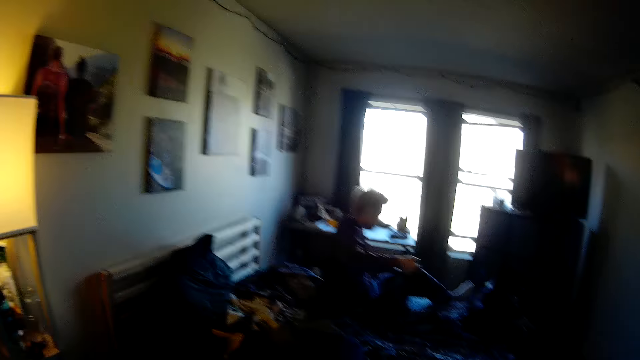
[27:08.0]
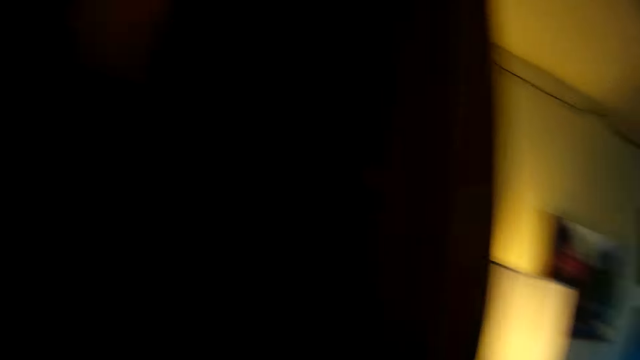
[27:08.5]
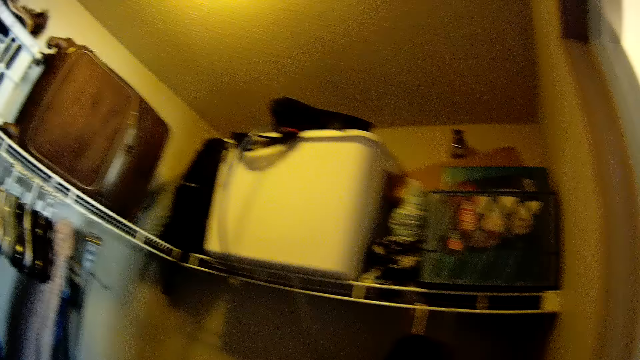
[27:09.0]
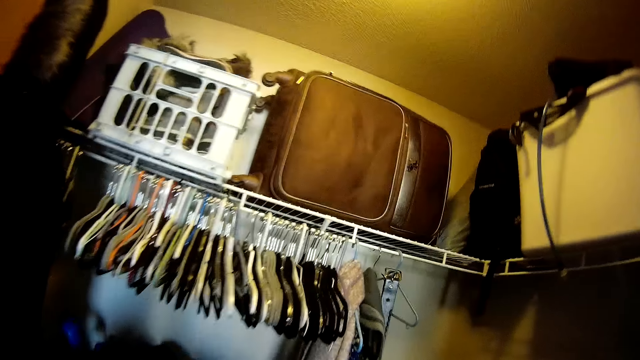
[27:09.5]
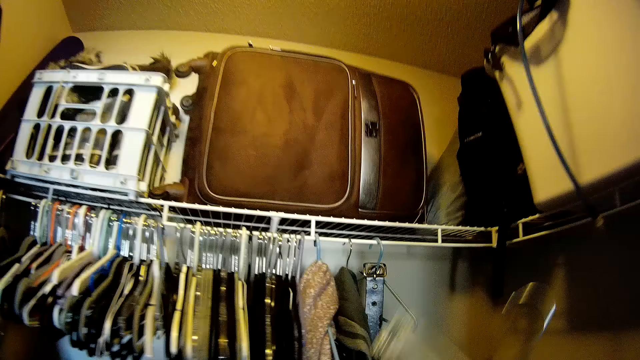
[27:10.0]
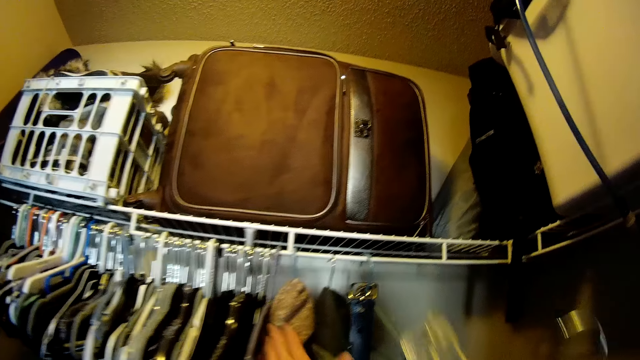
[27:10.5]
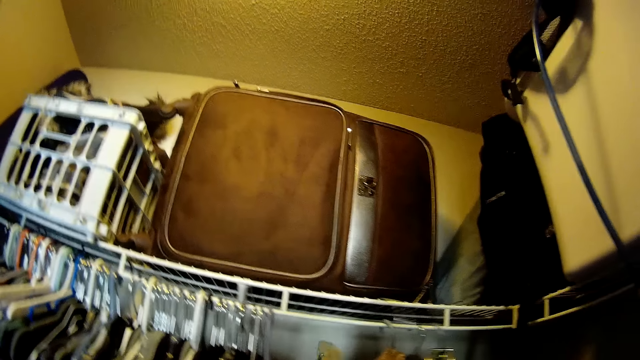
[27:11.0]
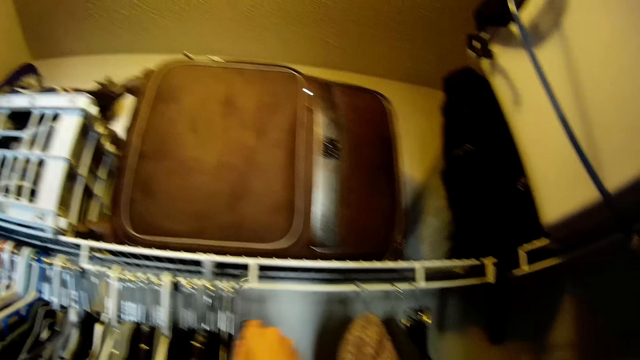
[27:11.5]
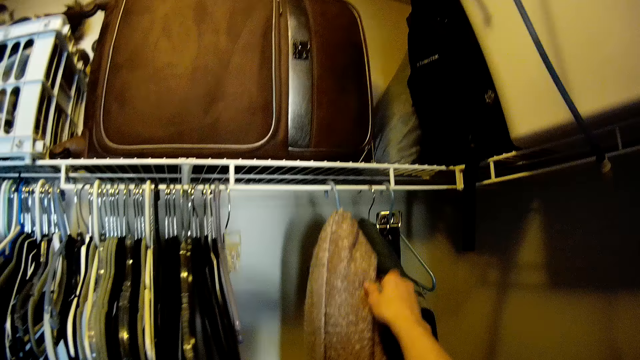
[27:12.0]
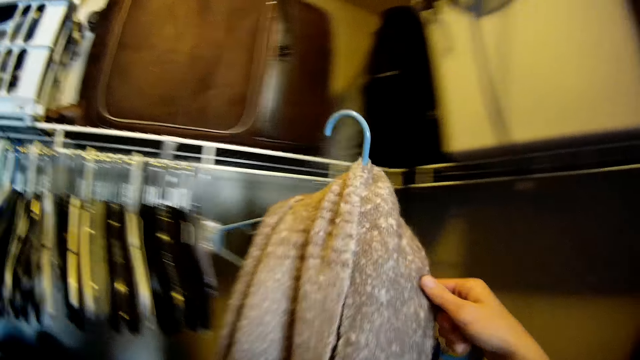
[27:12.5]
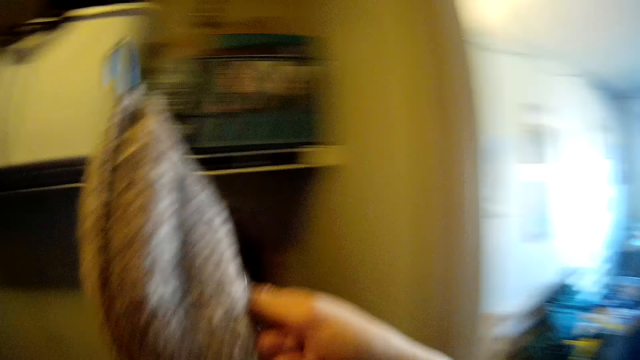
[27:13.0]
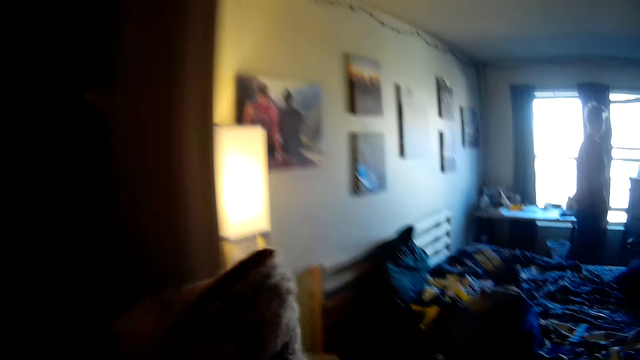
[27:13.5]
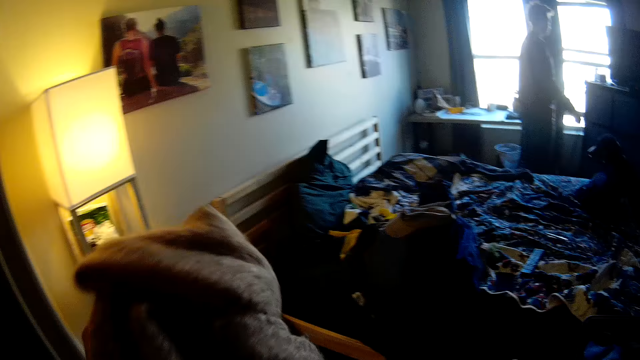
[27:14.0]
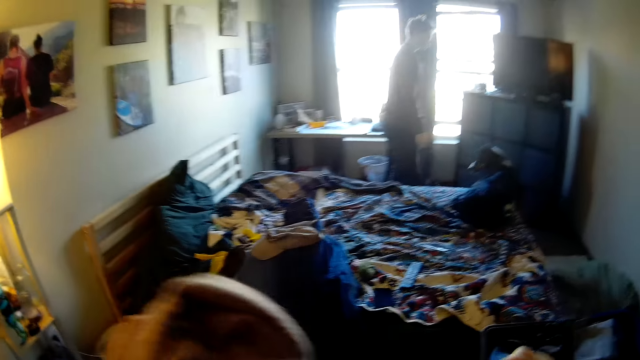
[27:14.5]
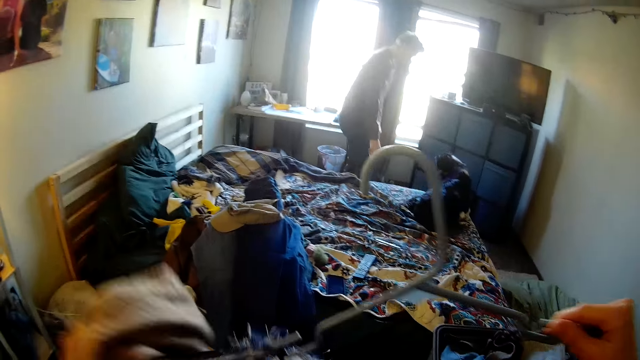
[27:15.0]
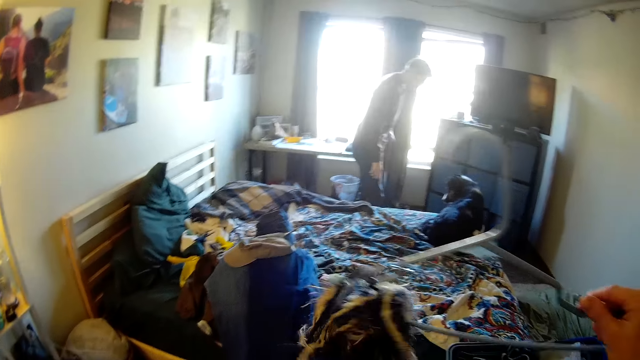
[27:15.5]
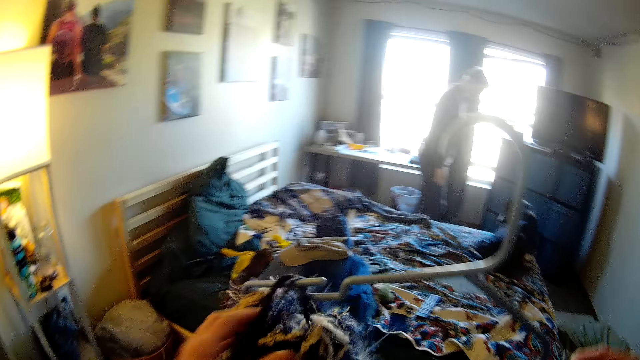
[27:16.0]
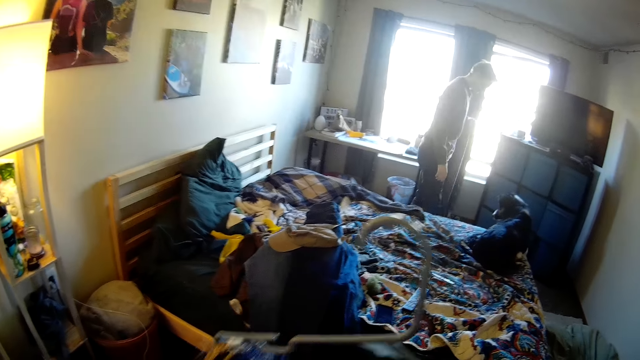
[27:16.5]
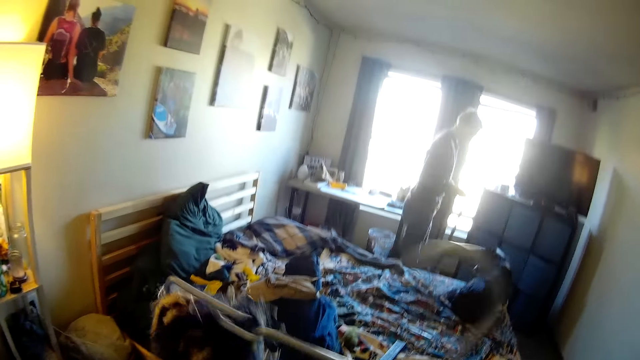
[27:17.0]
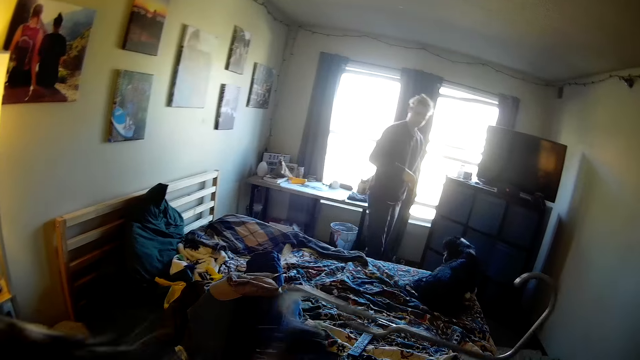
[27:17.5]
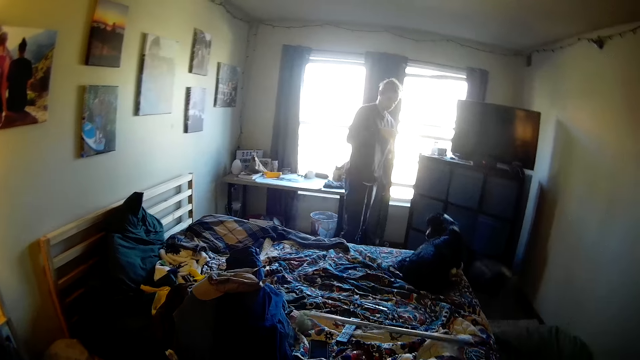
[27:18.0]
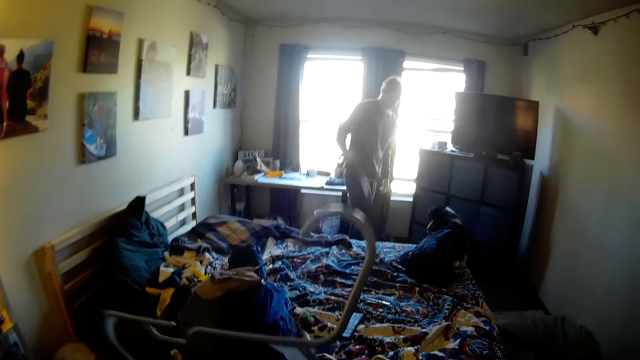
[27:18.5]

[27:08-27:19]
A man raises up. The camera wearer moves apparel. They hang a hanger. They pick up the apparel. They remove a scarf from the hanger. They hold the scarf. They remove the scarf from the hanger again.

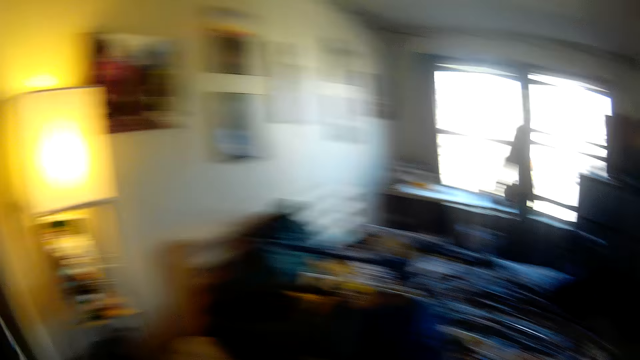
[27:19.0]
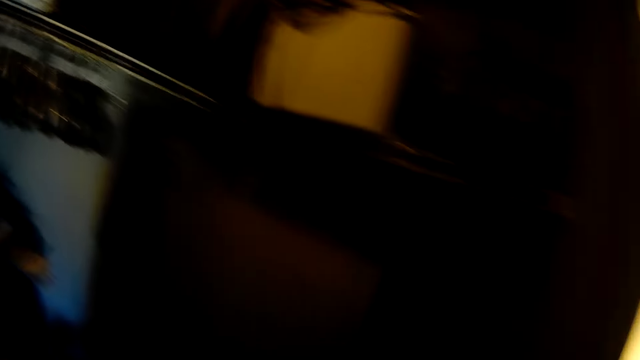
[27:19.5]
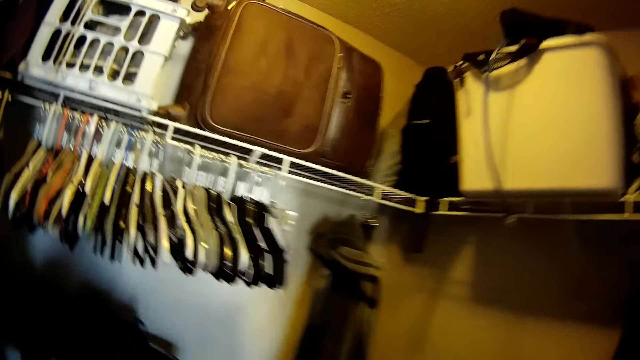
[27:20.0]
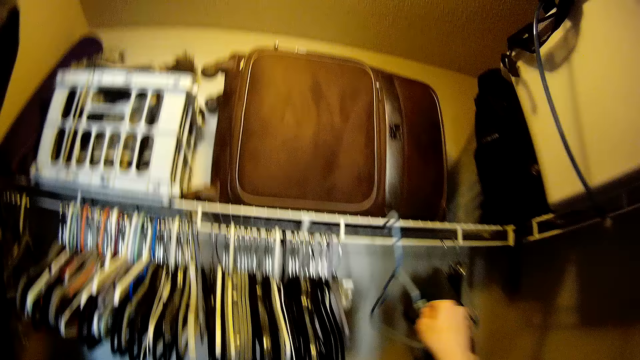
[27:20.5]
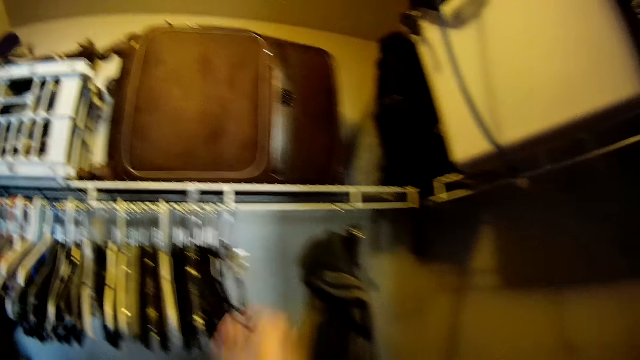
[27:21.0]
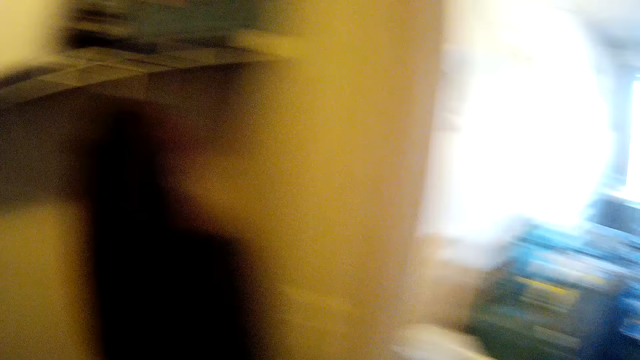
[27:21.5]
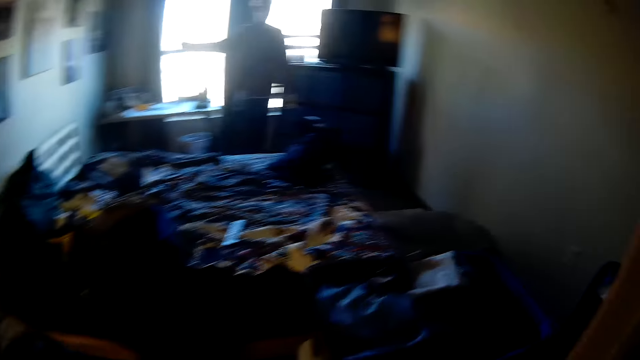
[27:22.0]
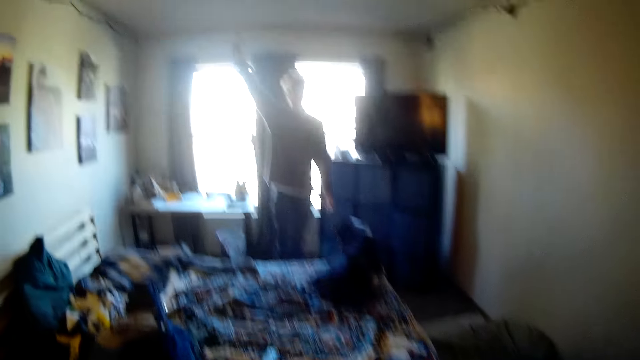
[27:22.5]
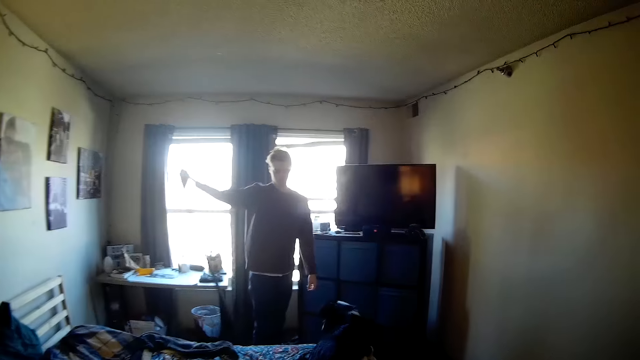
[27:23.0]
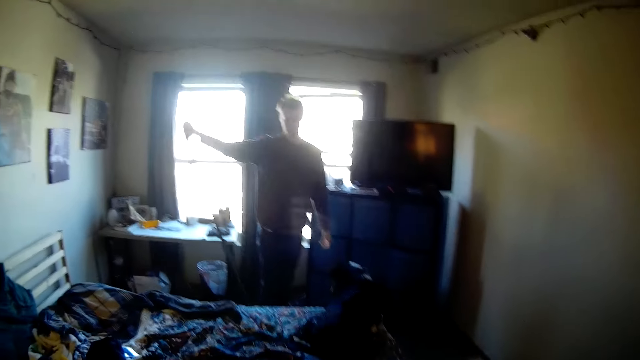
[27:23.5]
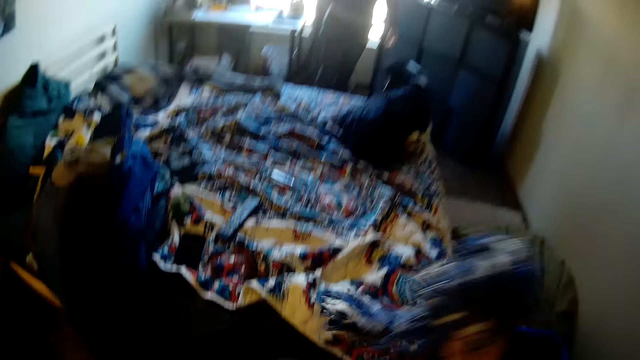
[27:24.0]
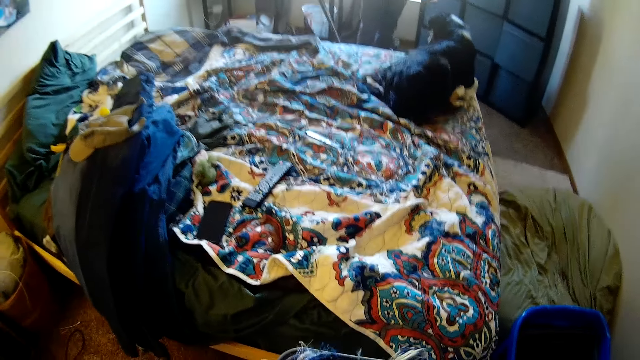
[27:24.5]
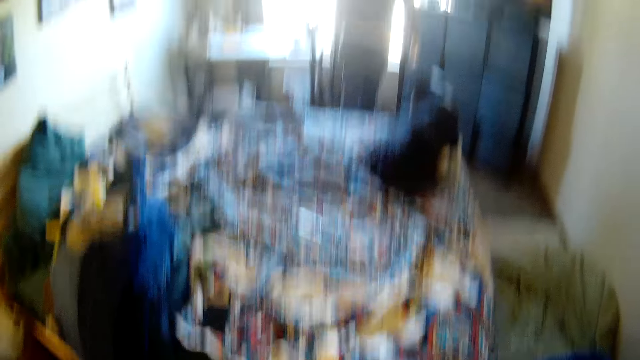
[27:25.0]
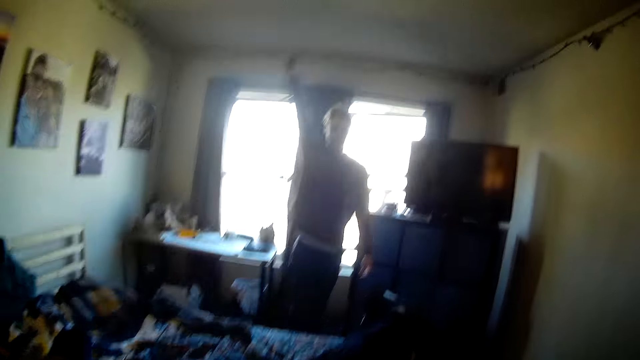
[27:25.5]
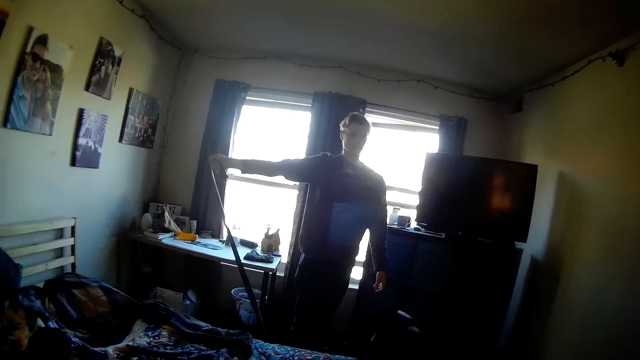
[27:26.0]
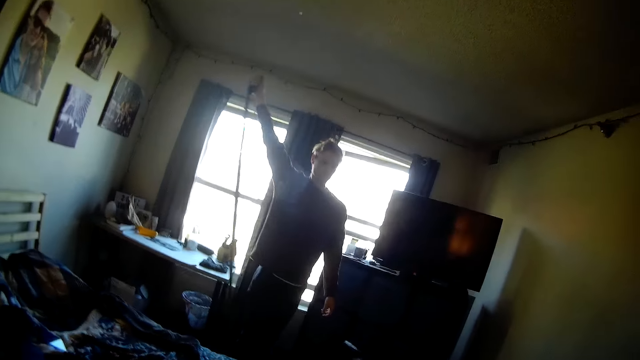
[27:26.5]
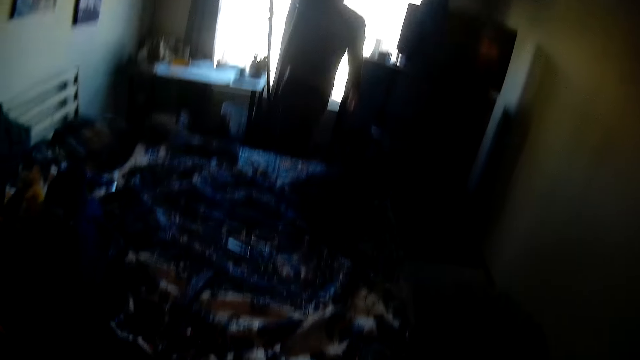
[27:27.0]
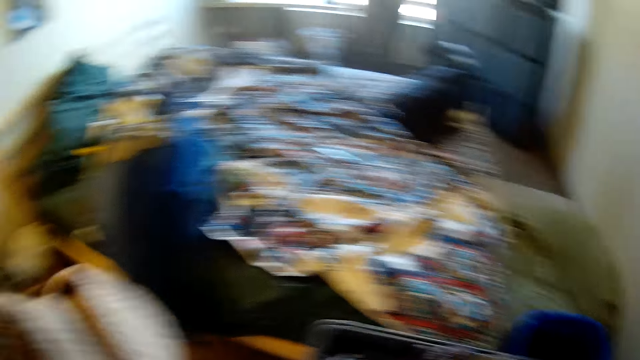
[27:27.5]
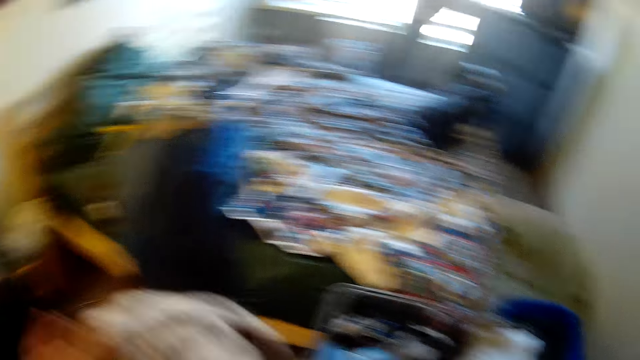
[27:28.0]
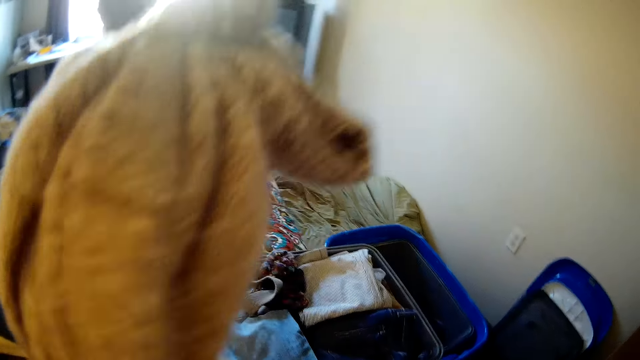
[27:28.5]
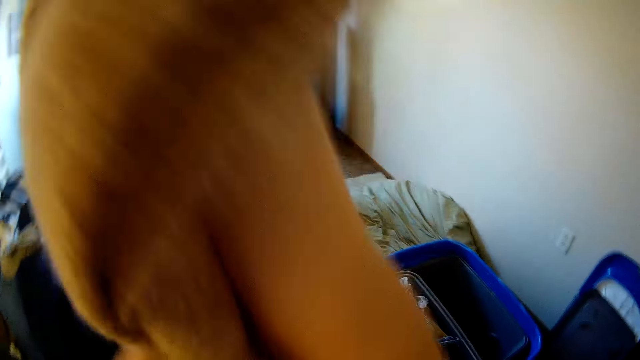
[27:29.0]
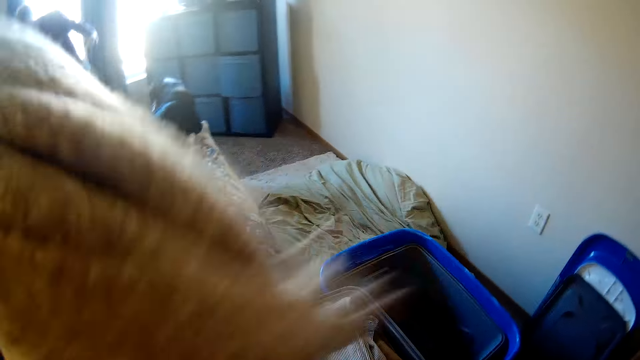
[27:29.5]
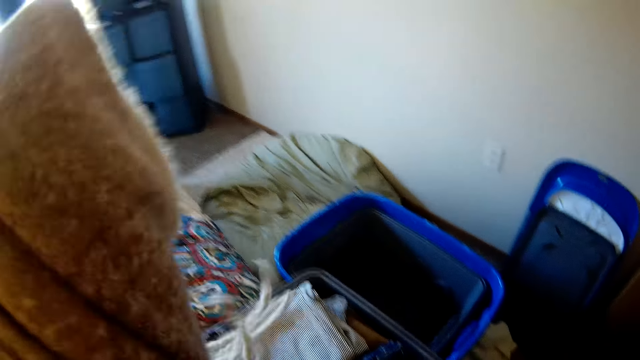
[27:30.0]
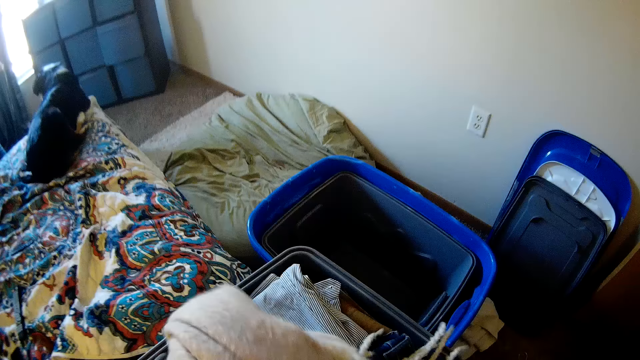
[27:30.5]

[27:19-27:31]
The camera wearer walks around the house. They put a hanger on a clothes rack. They walk around the house. They turn around. A man stretches his hand. The man pulls a piece of a stretching material up and down. The camera wearer looks at the man. They put a scarf into a clothes bucket. They bend down, stand up. They look at the man. The man stretches his hand. The camera wearer picks up a sweater. They fold the sweater.
